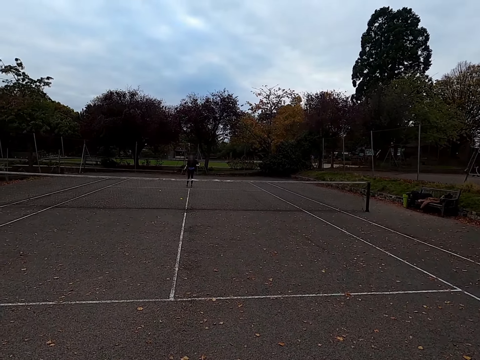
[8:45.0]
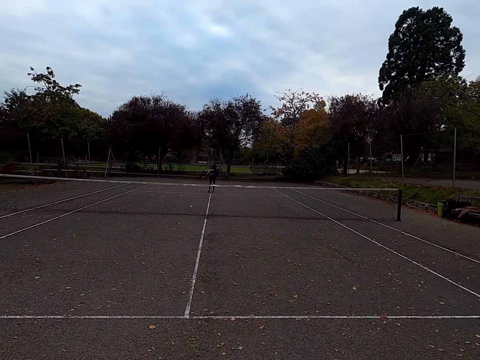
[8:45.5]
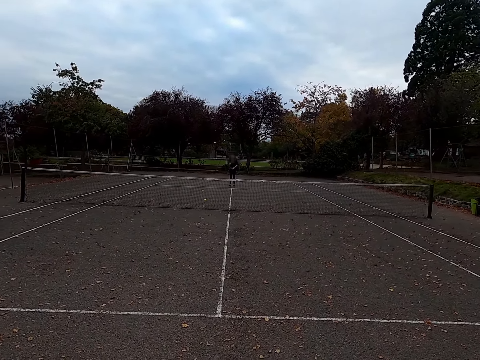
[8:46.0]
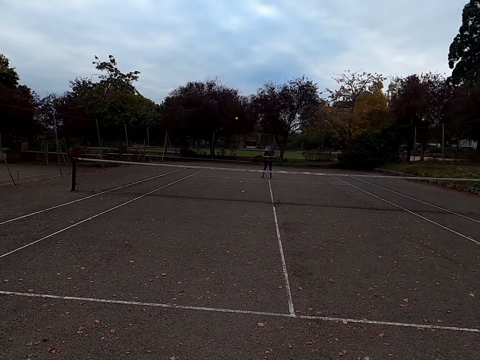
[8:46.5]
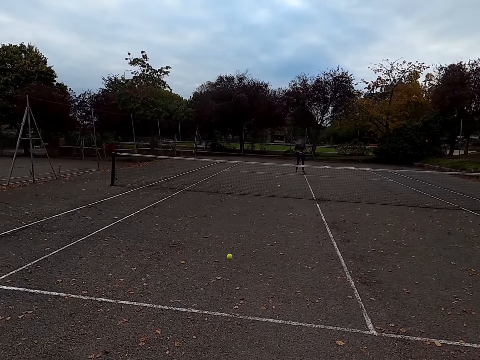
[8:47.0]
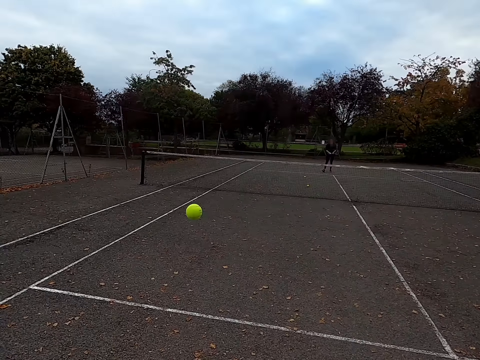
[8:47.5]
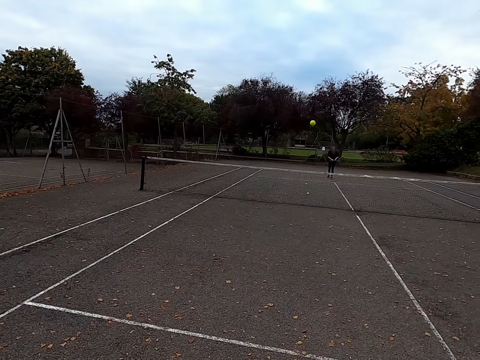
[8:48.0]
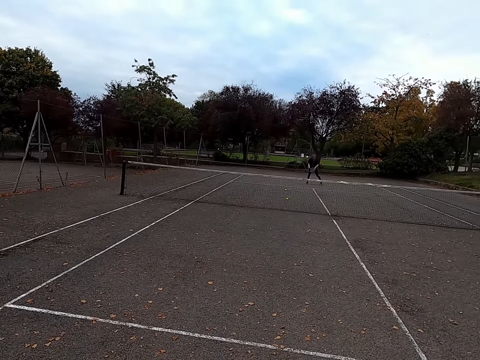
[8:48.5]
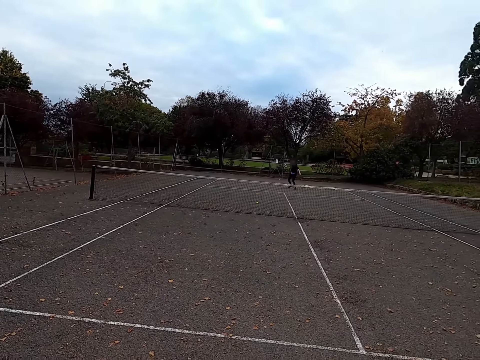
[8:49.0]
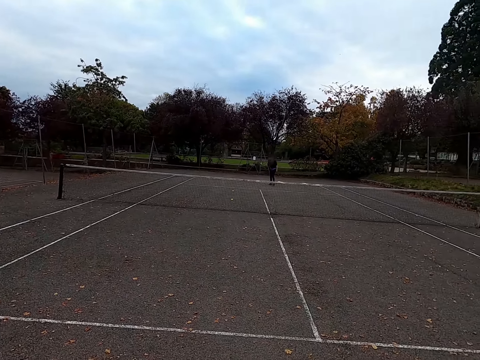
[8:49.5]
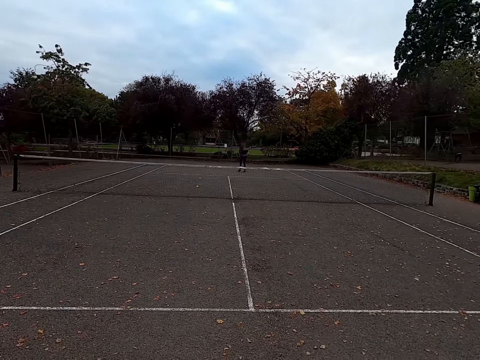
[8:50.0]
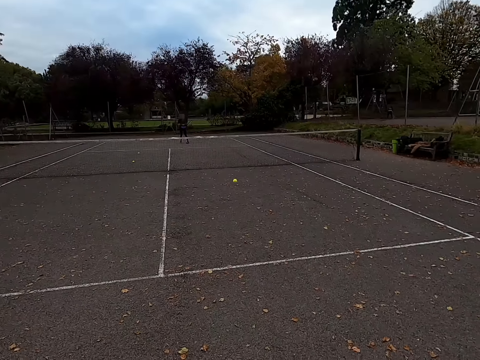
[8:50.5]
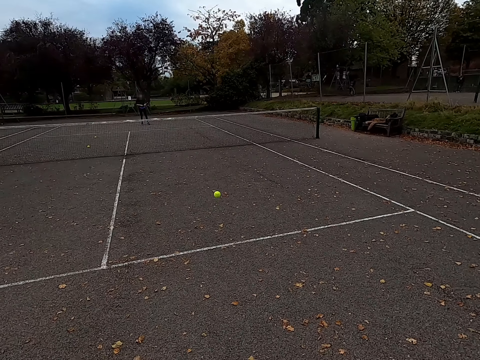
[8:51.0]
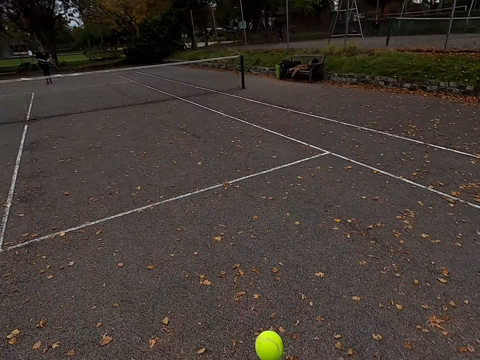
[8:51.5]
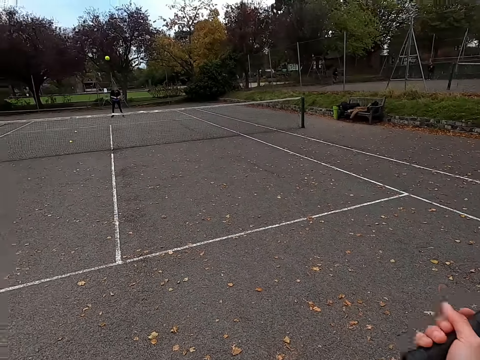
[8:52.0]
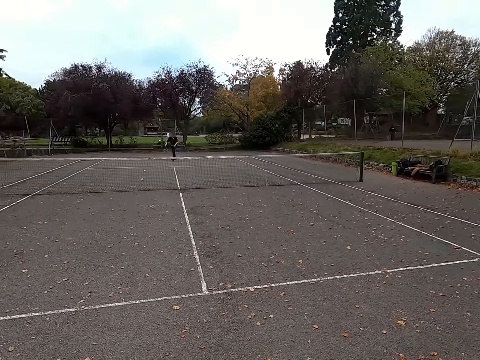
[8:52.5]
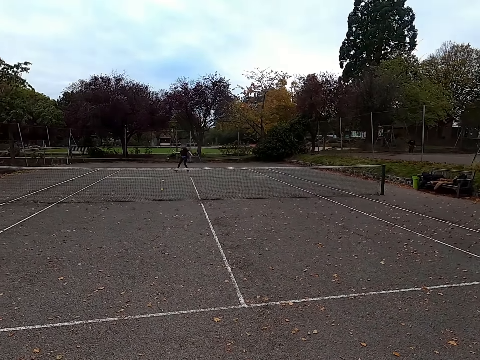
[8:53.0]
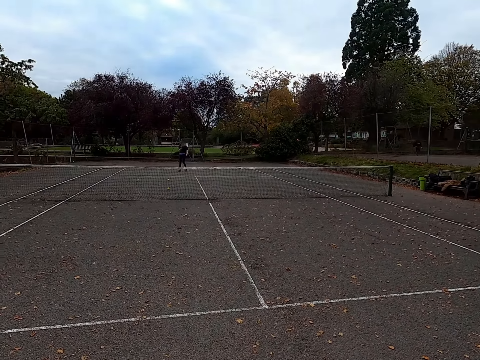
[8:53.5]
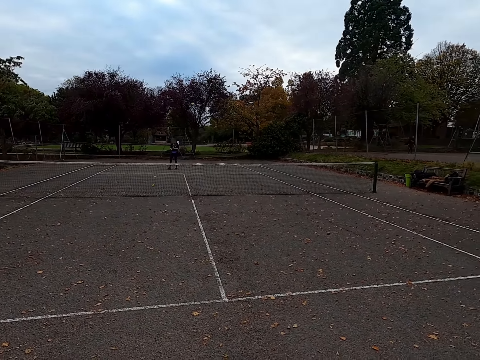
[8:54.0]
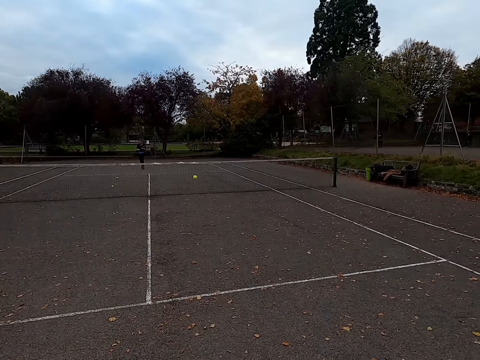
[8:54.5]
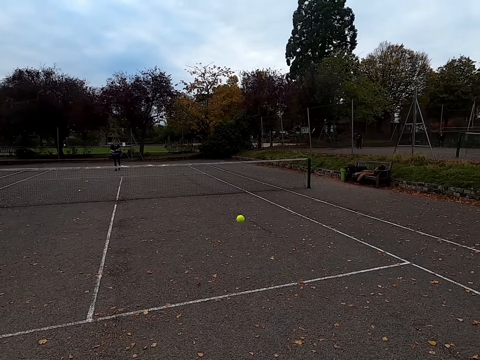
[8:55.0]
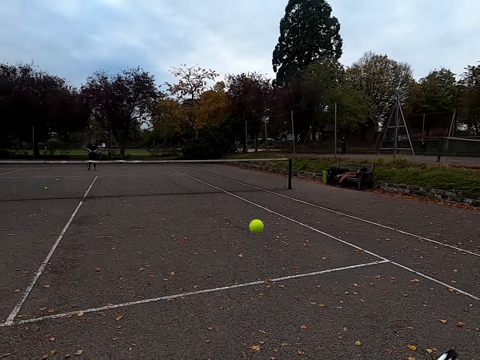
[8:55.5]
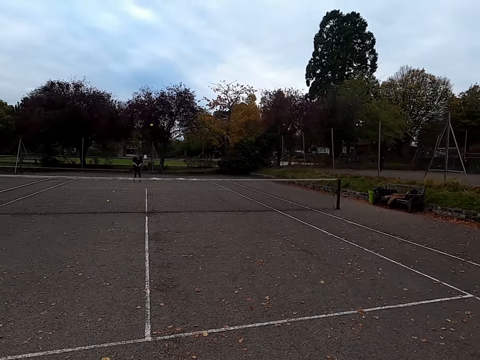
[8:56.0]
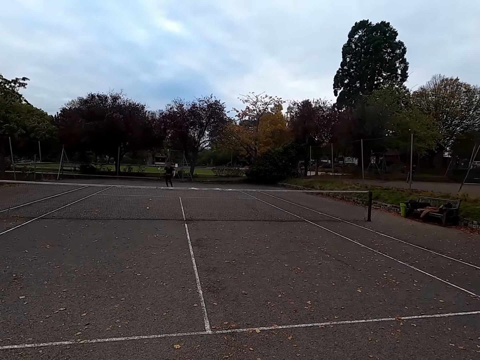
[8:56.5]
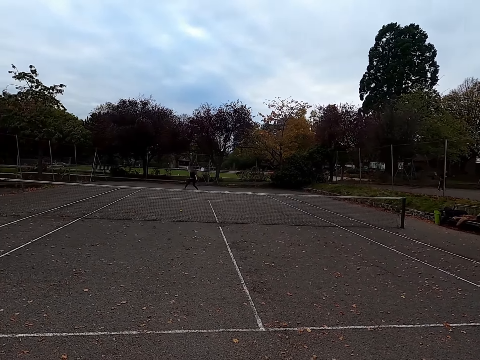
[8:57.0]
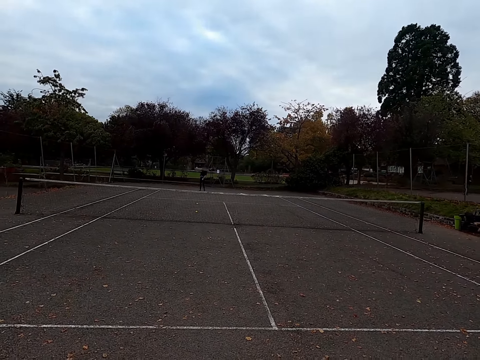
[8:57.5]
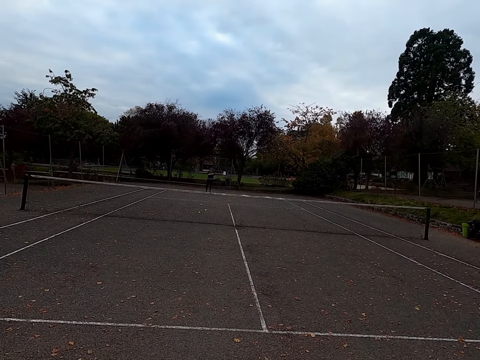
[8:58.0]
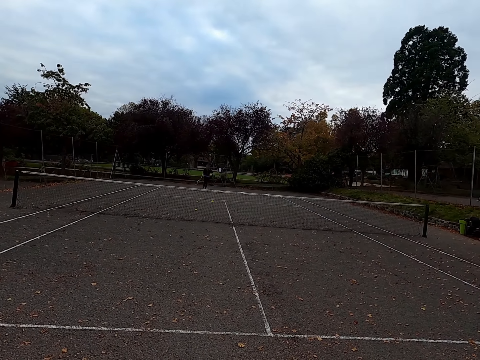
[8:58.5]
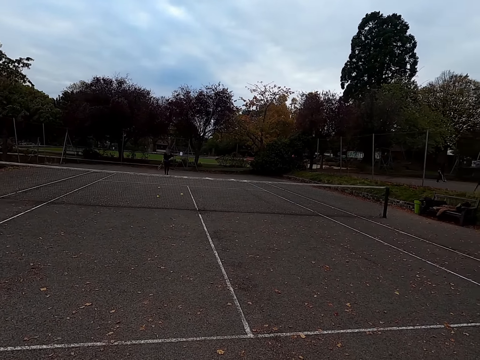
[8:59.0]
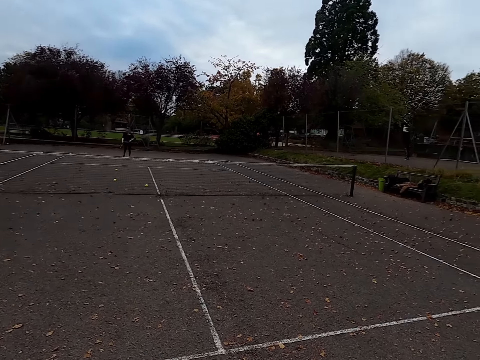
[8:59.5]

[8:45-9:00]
A woman hits the ball. The camera wearer hits the tennis ball with a racquet. The woman hits the tennis ball with a racquet. The camera wearer hits the tennis ball with a racquet. The woman hits the tennis ball with a racquet. The camera wearer hits the tennis ball with a racquet. The woman hits the tennis ball with a racquet.

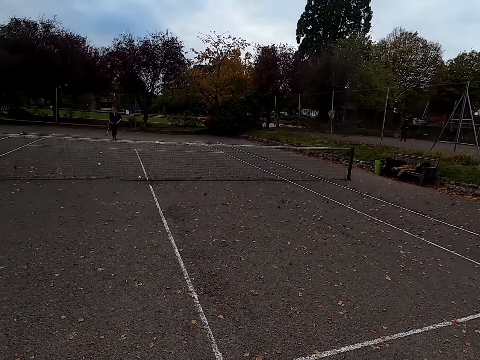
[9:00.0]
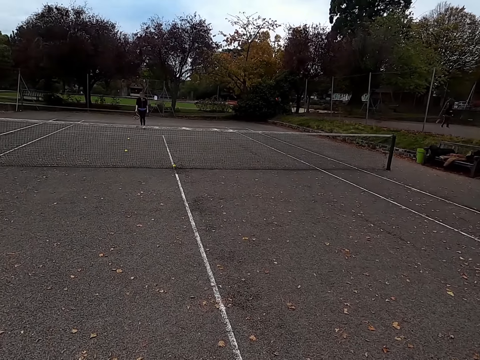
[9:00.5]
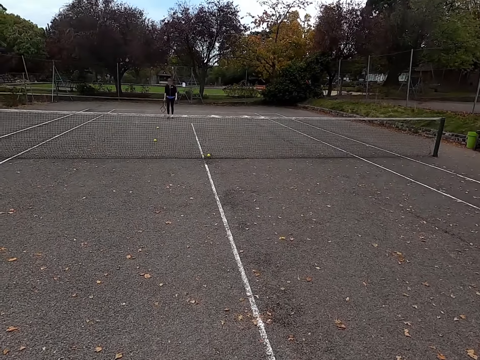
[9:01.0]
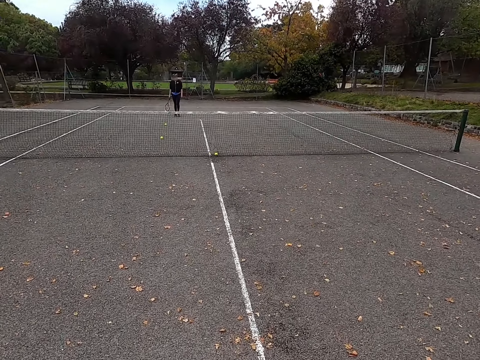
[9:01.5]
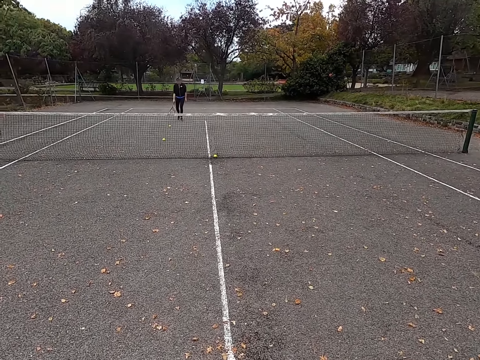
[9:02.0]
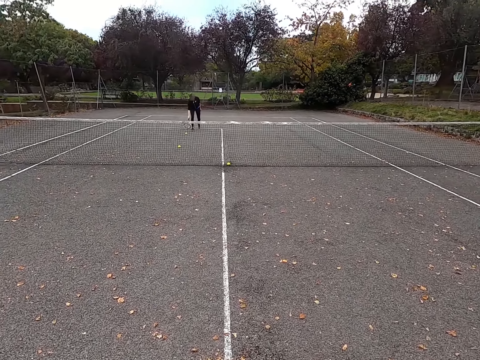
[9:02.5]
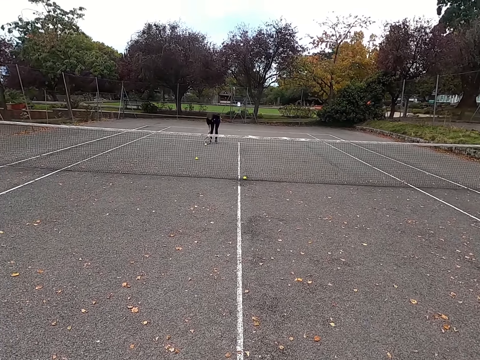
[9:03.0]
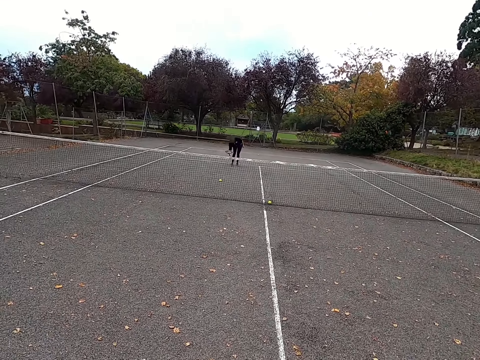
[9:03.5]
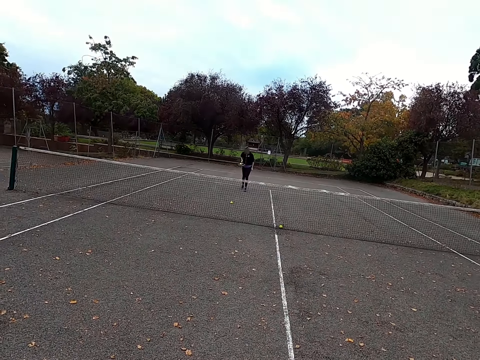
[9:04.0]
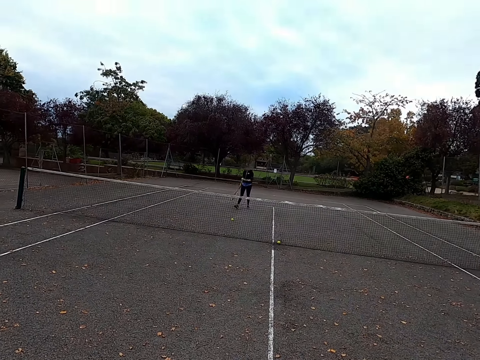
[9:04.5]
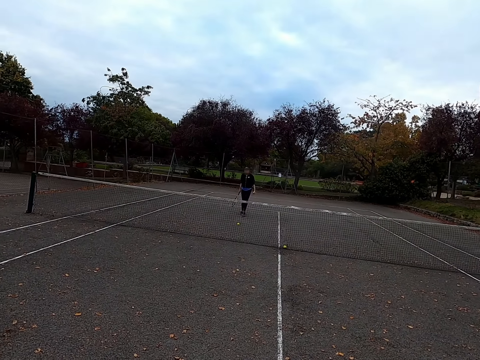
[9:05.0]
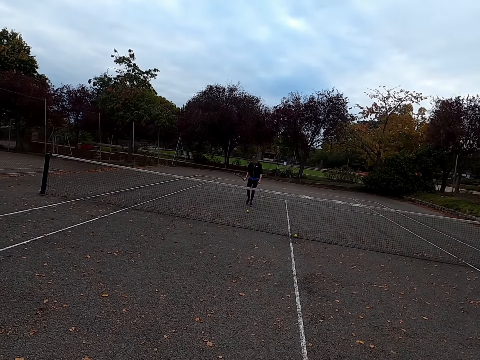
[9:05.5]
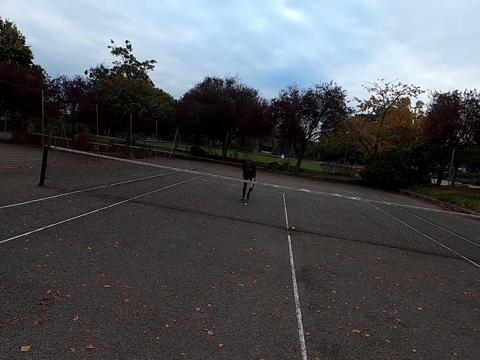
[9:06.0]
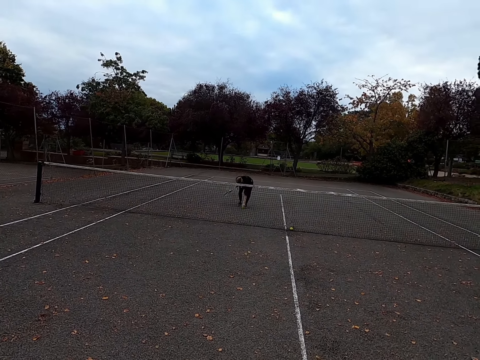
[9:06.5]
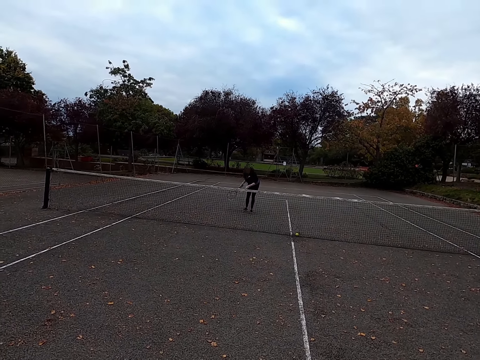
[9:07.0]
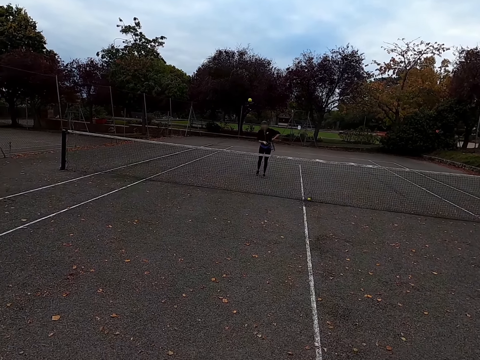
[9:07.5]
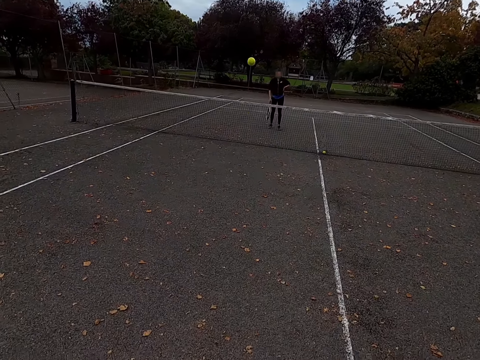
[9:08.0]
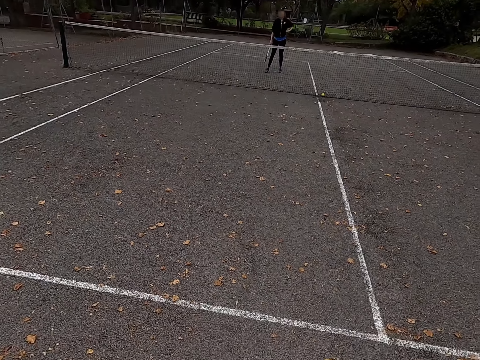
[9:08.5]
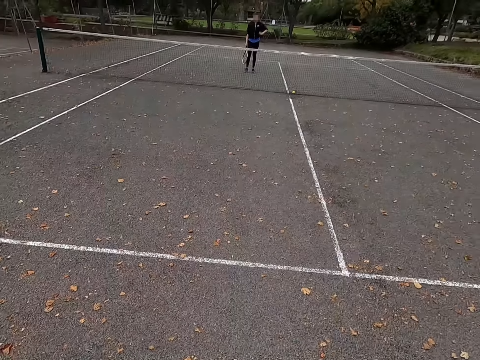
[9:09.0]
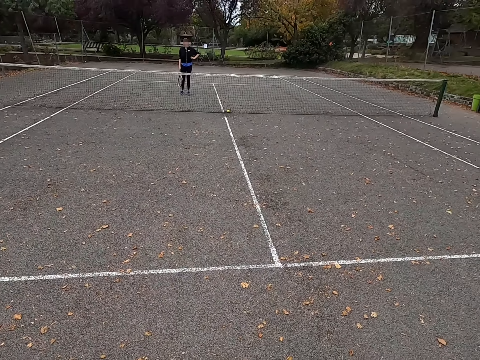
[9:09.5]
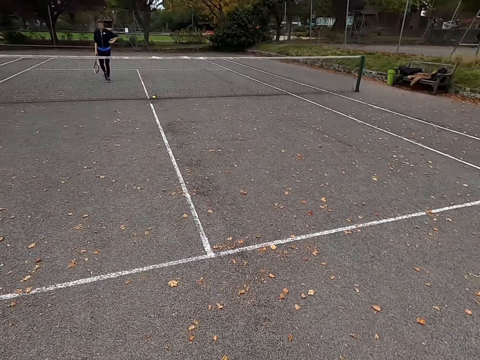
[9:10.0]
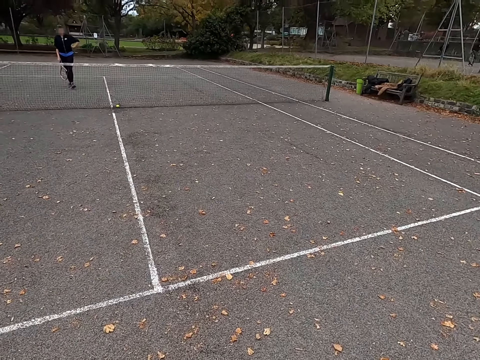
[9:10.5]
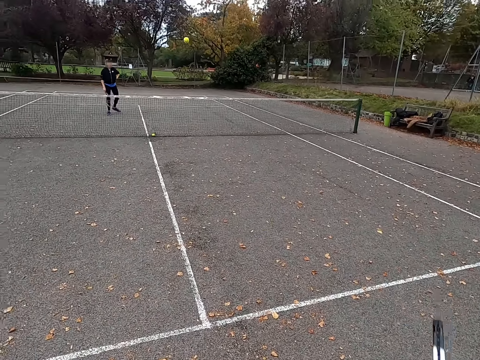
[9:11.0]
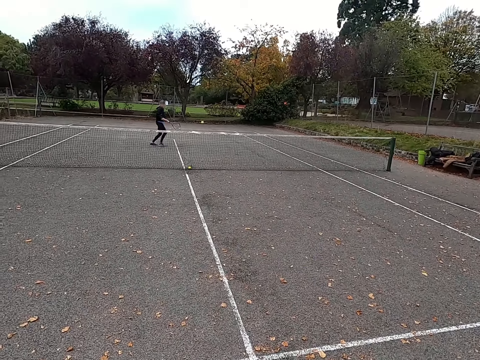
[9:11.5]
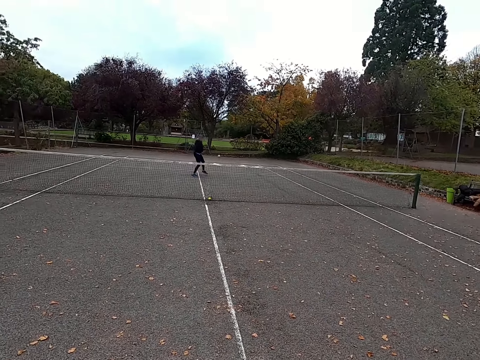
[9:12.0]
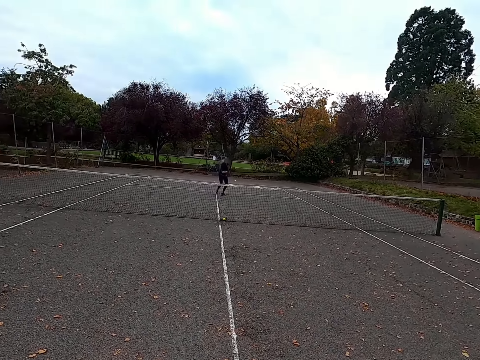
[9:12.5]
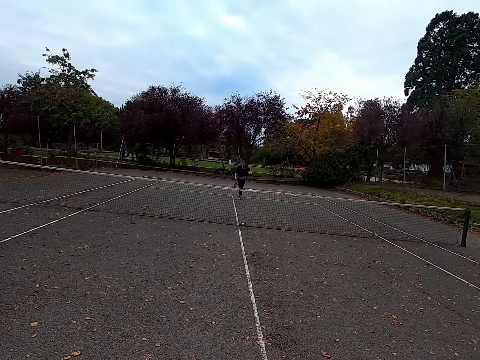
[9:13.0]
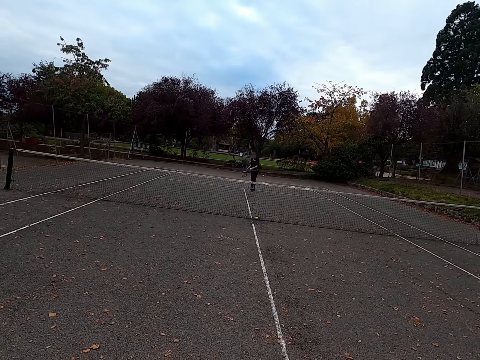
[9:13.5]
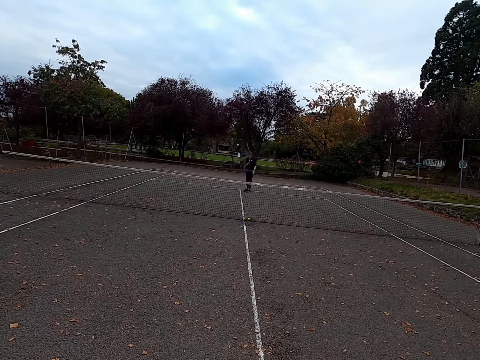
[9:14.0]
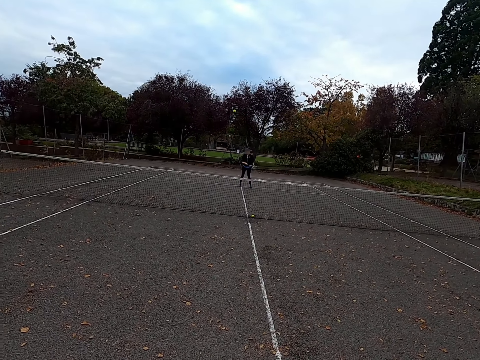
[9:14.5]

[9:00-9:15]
A woman walks around the tennis court. The woman walks to the ball and picks up the tennis ball. The woman walks around the tennis court, picks up the tennis ball and hits the tennis ball with a racquet. The camera wearer hits the tennis ball with a racquet. The woman hits the tennis ball with a racquet.
